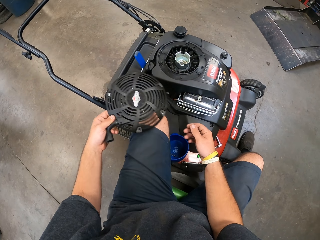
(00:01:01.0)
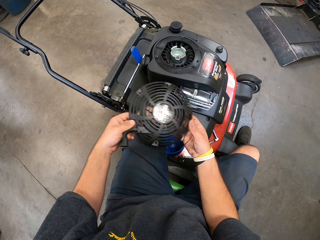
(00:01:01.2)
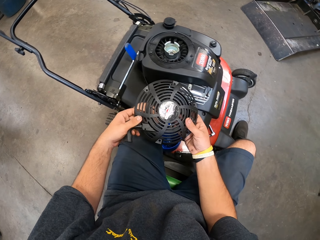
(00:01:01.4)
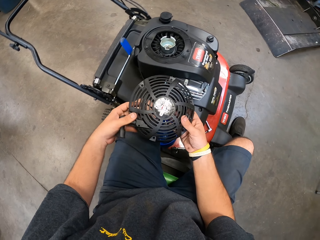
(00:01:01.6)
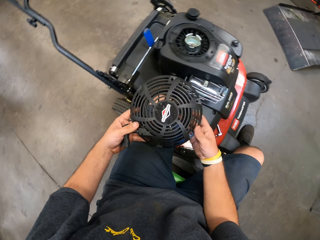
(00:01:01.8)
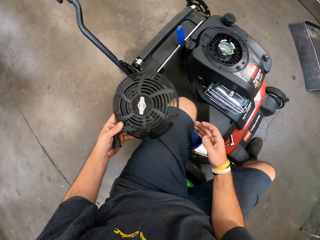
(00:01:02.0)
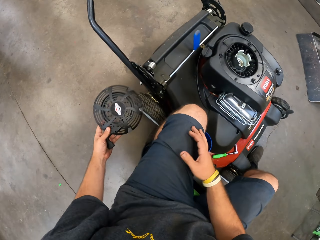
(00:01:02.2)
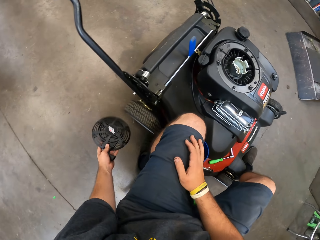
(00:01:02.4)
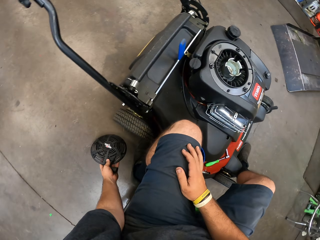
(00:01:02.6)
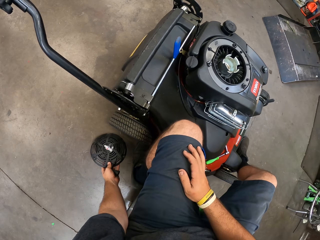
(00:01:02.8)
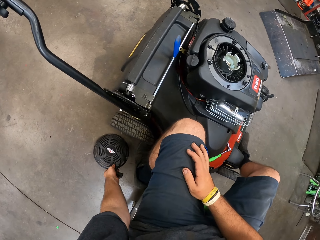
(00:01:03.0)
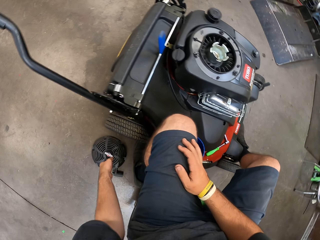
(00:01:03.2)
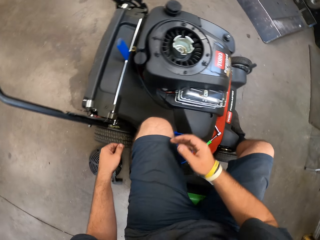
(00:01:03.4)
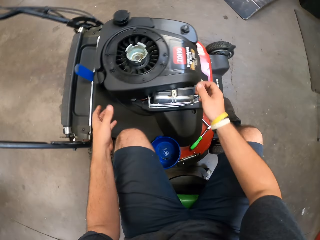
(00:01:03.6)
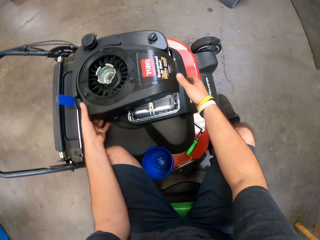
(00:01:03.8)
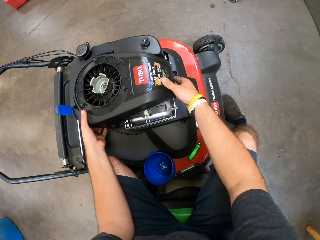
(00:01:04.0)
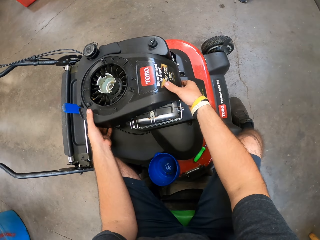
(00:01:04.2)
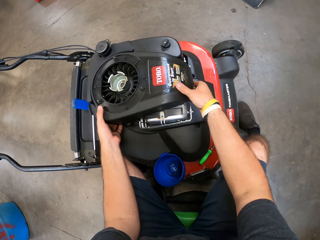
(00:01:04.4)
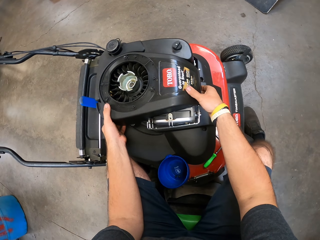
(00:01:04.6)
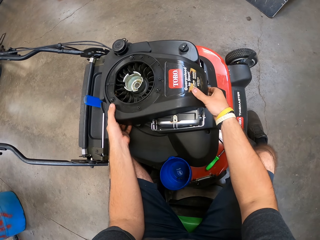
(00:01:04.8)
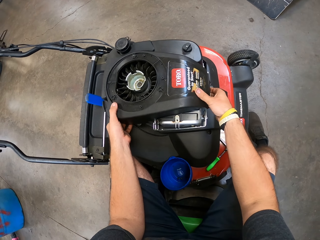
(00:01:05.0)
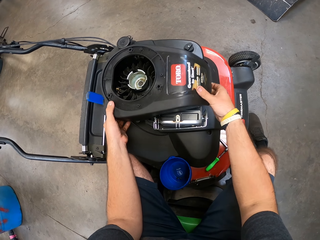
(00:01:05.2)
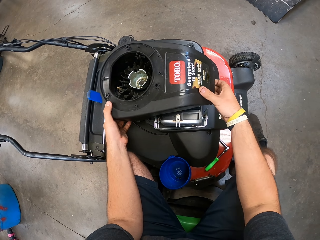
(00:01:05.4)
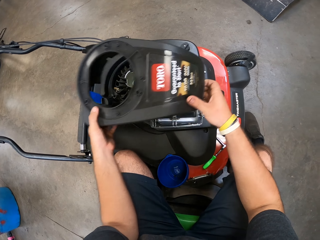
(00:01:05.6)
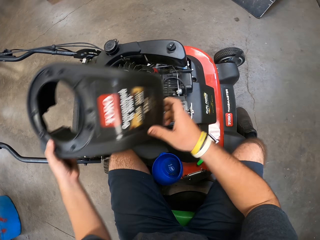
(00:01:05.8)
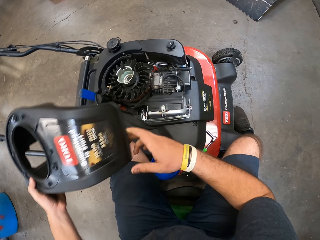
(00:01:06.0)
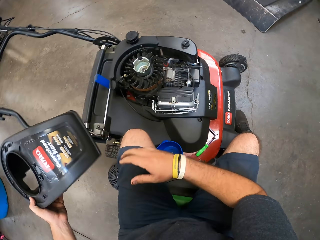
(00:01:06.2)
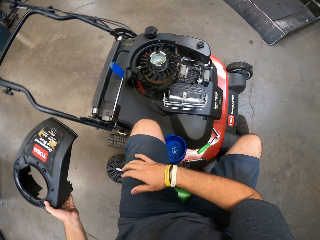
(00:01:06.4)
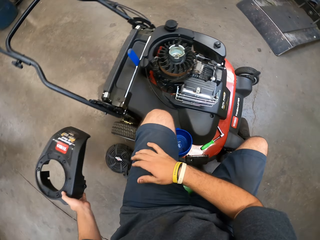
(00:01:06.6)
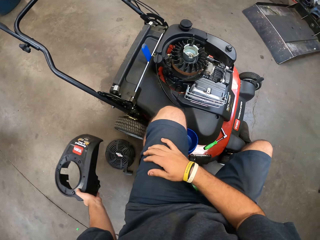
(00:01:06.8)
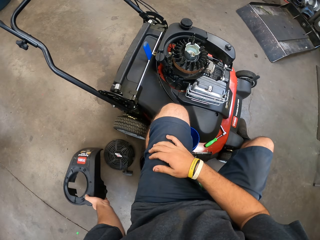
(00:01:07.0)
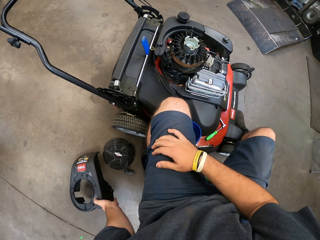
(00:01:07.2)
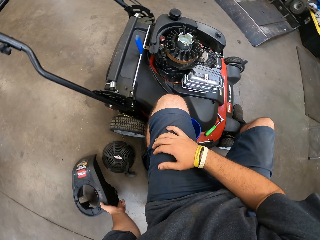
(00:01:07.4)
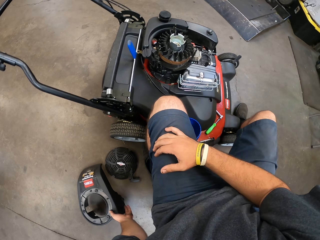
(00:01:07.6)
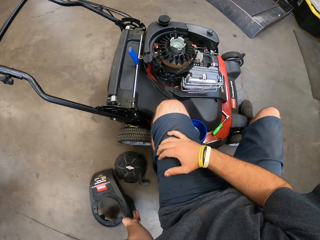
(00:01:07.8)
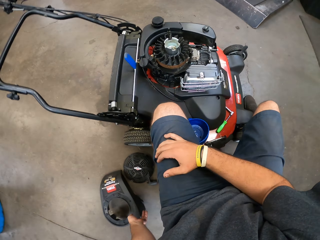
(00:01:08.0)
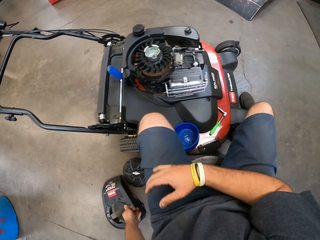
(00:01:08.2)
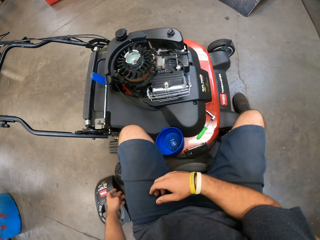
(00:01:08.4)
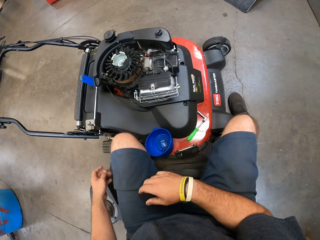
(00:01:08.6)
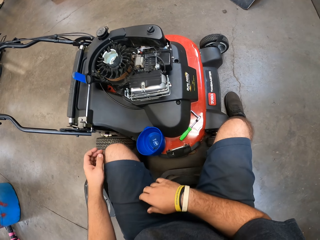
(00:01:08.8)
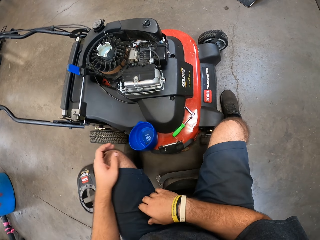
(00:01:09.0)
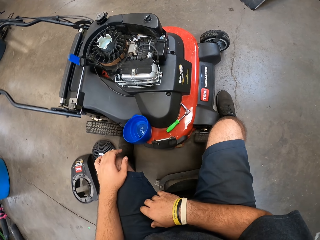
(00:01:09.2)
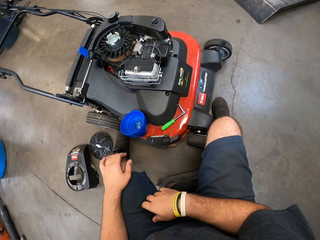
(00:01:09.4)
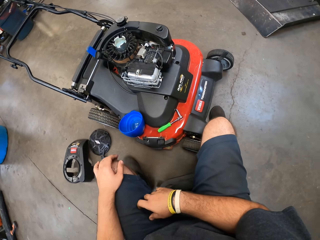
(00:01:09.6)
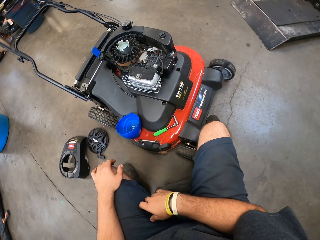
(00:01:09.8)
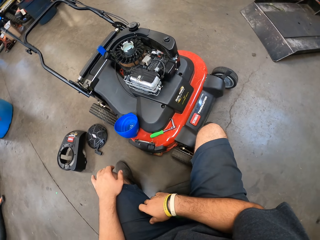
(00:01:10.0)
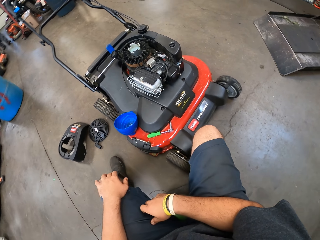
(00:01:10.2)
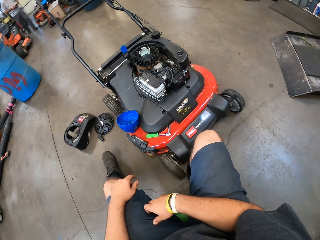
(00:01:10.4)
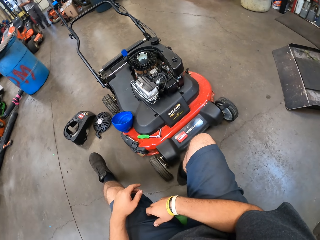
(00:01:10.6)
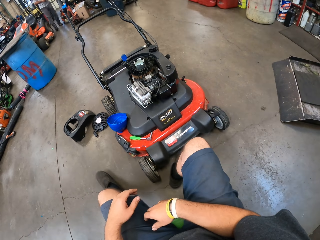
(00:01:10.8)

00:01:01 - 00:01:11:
The camera wearer puts the engine cap down. They remove the engine cover and put the engine cover down.

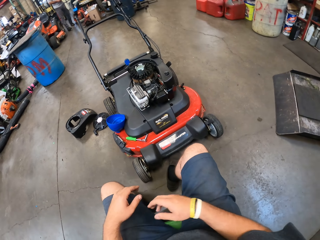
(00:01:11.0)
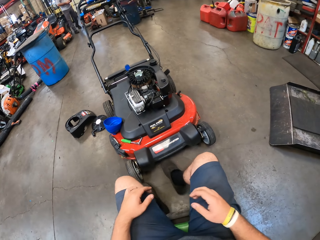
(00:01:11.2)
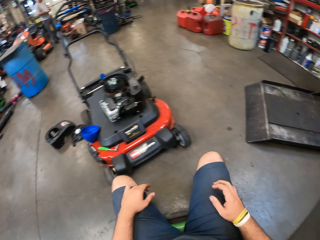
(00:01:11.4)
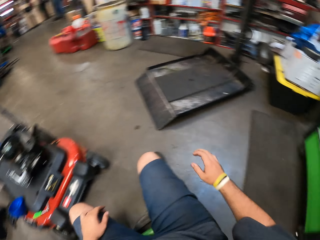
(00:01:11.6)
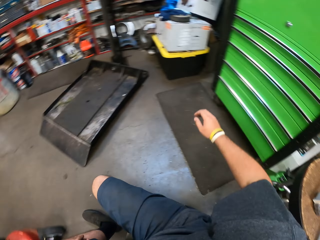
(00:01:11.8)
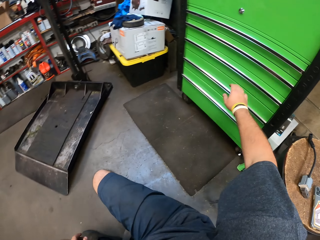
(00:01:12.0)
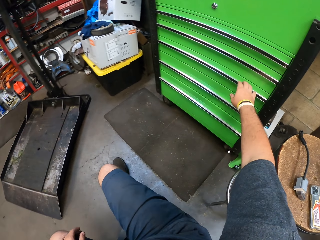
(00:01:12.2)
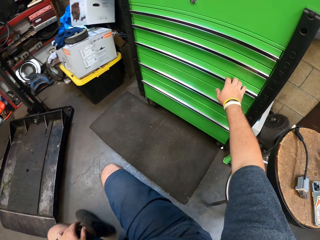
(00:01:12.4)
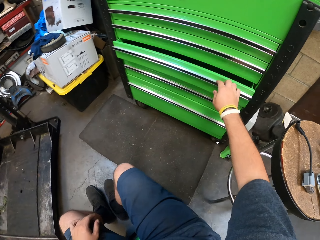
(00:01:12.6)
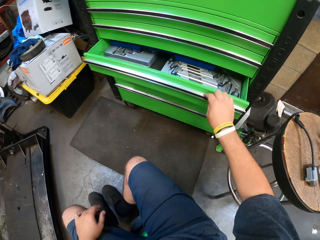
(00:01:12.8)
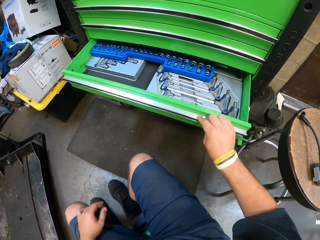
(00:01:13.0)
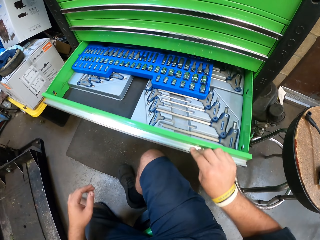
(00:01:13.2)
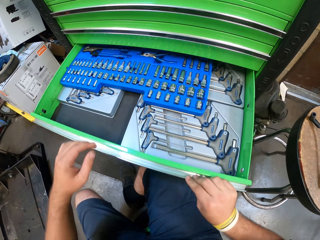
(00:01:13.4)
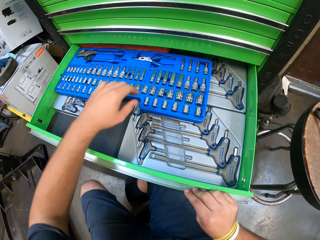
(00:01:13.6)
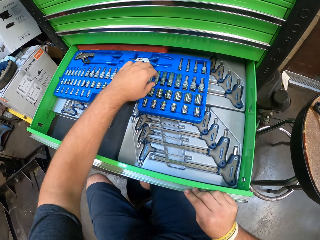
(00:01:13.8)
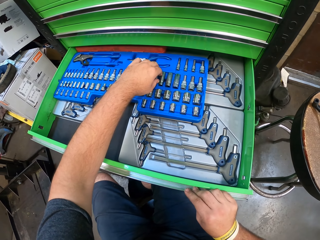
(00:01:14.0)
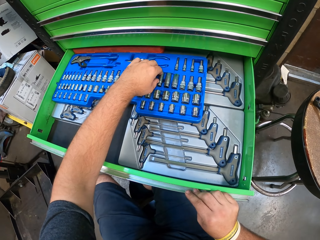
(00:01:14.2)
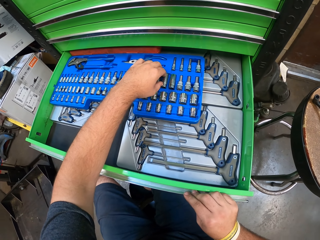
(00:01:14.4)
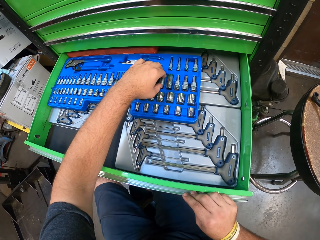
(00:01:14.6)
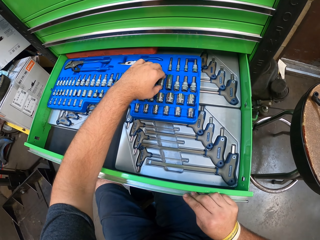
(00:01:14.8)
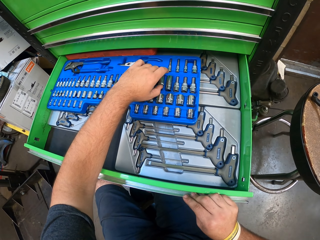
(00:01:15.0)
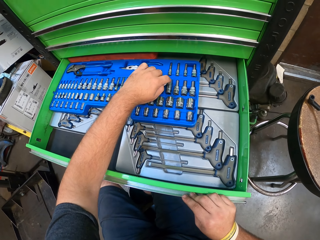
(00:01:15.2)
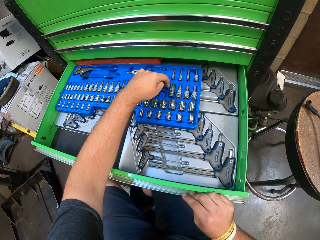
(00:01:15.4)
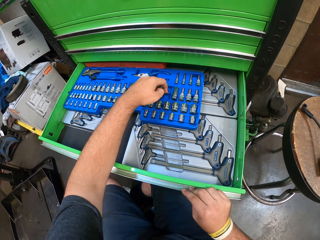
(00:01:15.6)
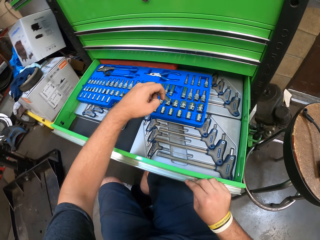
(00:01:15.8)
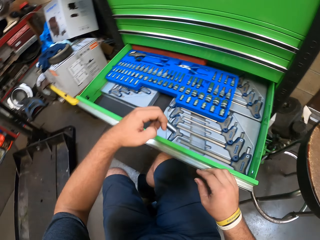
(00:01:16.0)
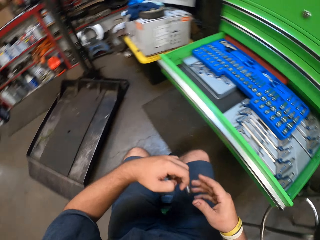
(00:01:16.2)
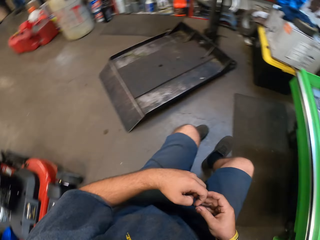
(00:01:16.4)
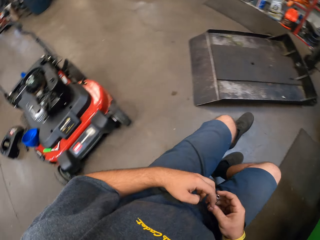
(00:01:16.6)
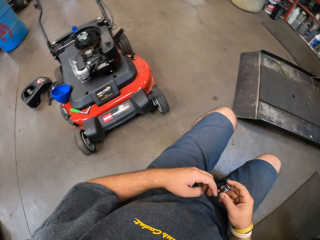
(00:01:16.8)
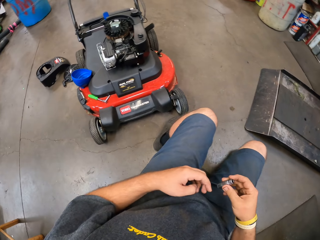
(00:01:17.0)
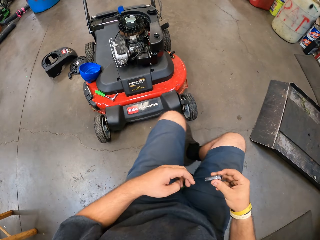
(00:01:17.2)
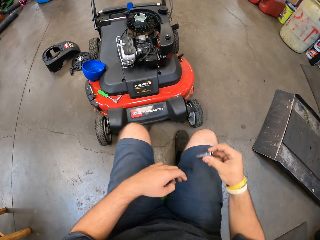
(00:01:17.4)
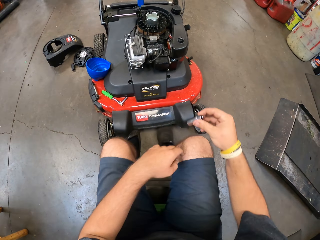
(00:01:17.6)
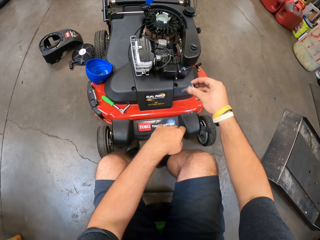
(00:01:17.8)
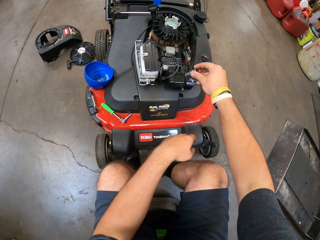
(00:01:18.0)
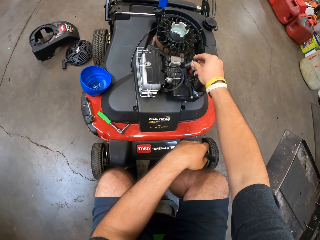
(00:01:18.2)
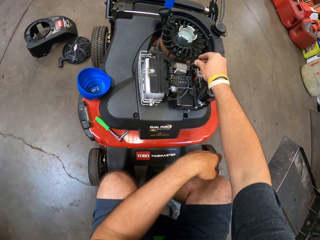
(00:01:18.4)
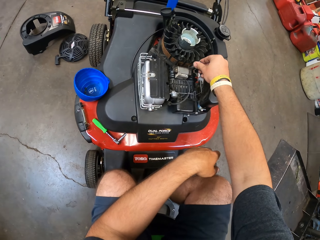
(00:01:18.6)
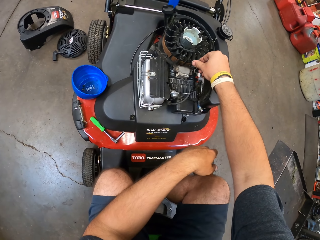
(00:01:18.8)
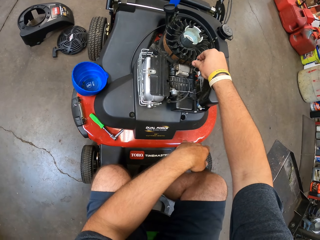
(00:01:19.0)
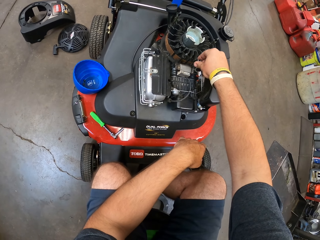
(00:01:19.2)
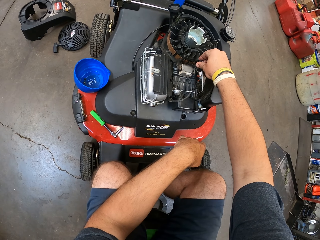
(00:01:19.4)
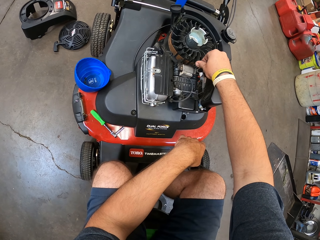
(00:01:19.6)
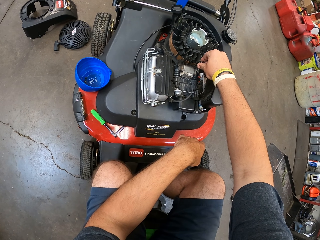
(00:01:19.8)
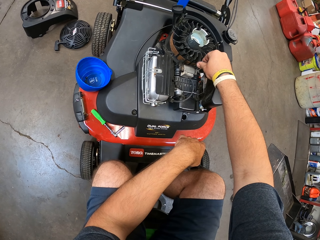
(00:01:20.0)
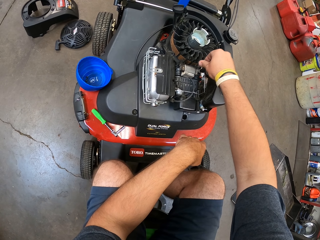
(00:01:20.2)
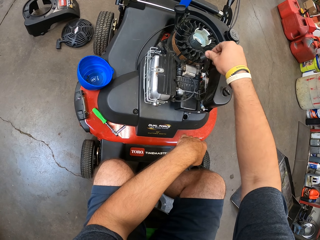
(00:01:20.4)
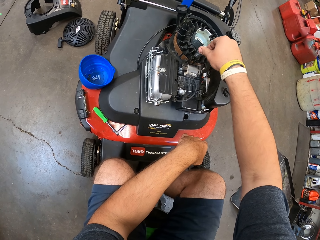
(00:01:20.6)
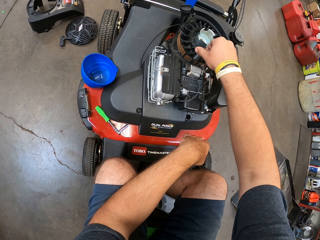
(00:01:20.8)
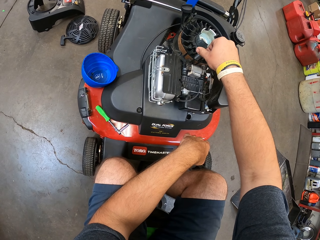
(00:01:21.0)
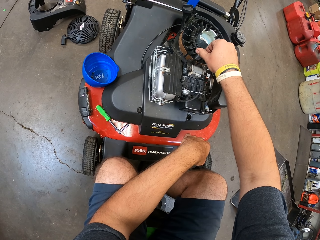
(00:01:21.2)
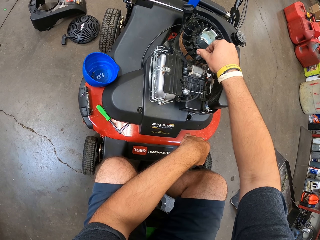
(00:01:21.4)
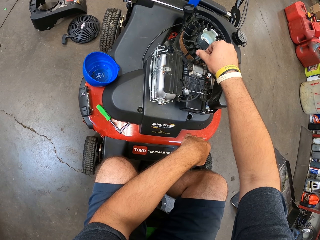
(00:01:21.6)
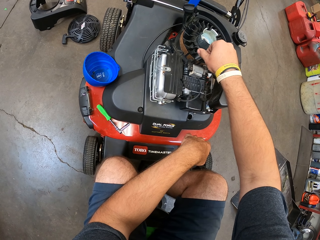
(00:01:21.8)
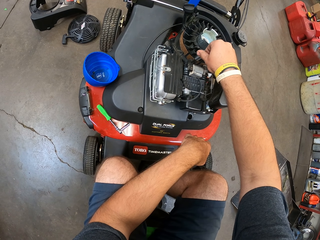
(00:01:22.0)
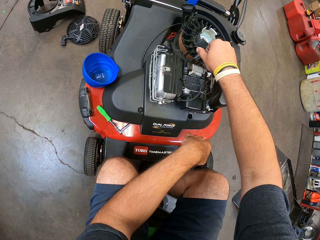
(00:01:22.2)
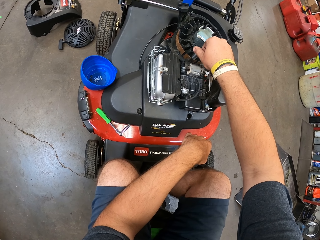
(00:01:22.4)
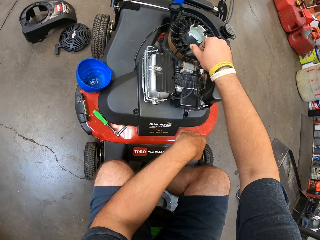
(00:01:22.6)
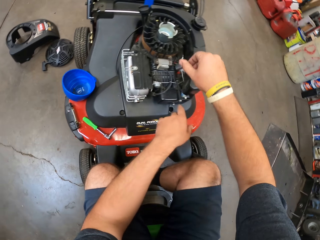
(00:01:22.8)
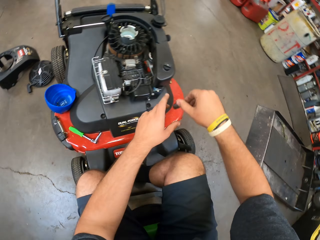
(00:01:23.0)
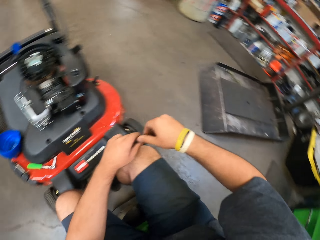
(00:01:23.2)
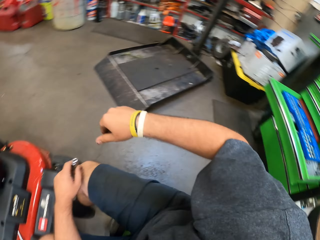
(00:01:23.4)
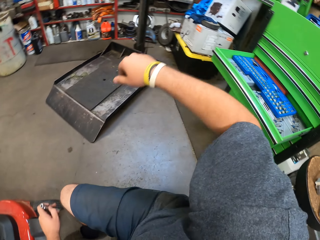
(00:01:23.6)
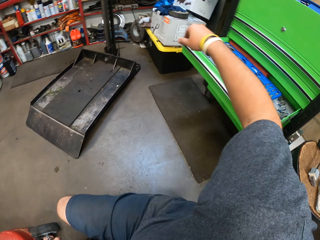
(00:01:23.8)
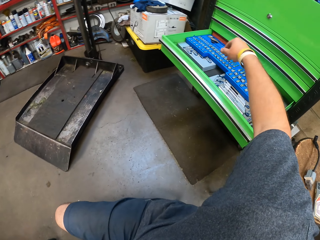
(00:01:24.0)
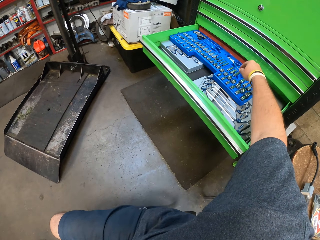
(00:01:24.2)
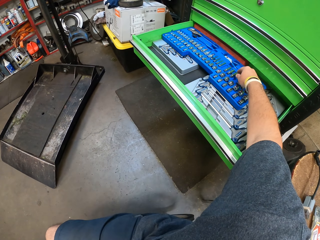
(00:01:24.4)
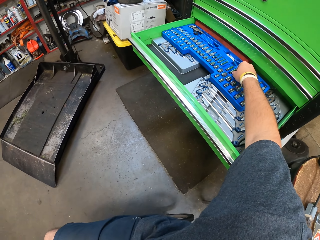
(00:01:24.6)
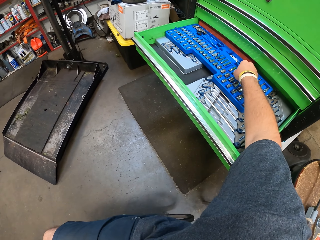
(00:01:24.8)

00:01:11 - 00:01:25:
The camera wearer moves on the chair backwards. They open the drawer. They pick a spark plug socket from the drawer. They move on the chair to the machine. They fix the spare part to the lawn mower. They try to fit the spark plug socket on the engine.
